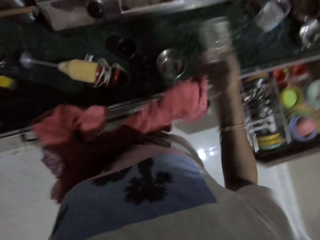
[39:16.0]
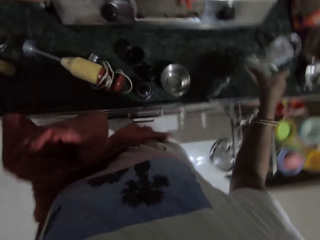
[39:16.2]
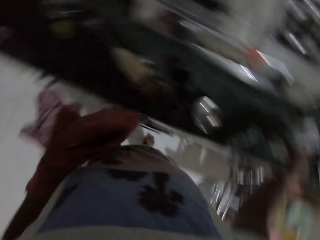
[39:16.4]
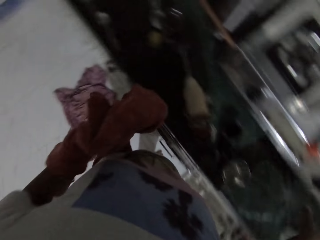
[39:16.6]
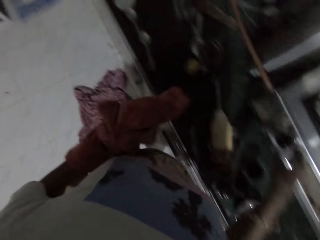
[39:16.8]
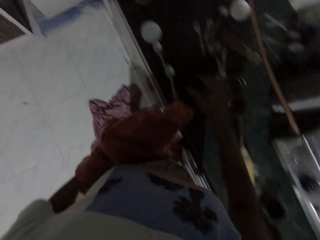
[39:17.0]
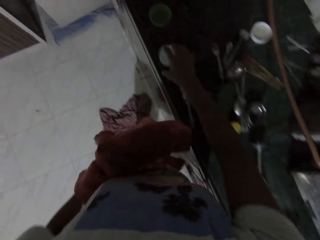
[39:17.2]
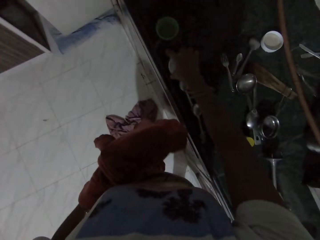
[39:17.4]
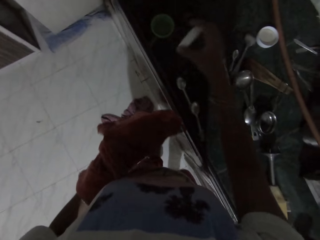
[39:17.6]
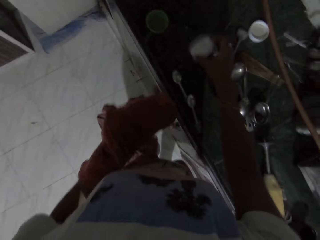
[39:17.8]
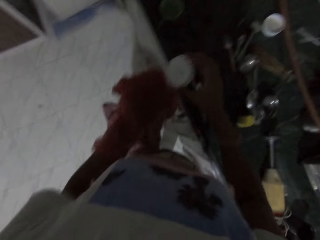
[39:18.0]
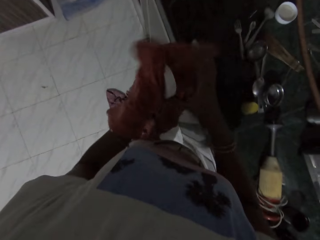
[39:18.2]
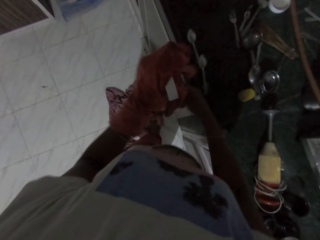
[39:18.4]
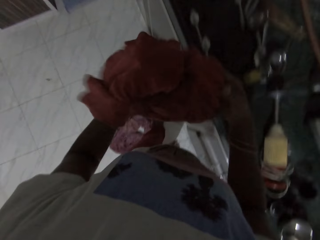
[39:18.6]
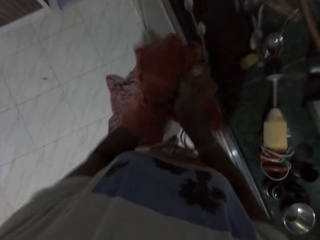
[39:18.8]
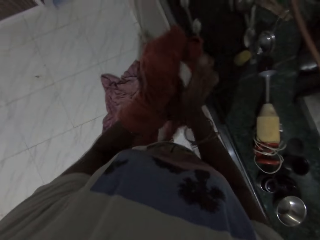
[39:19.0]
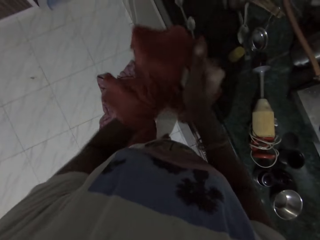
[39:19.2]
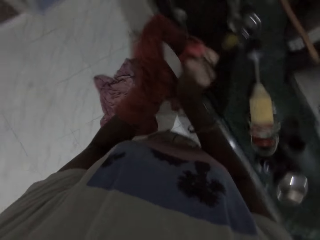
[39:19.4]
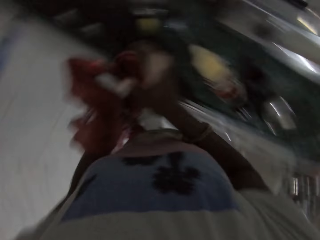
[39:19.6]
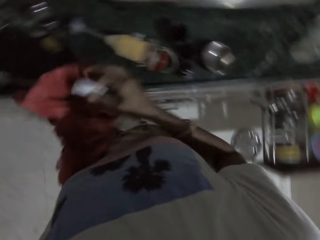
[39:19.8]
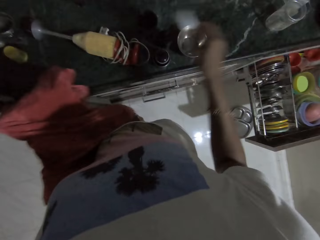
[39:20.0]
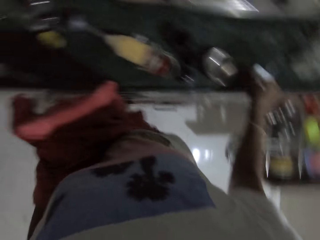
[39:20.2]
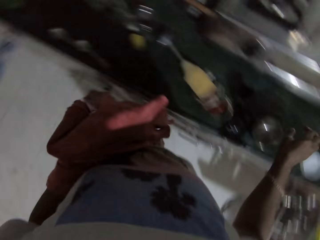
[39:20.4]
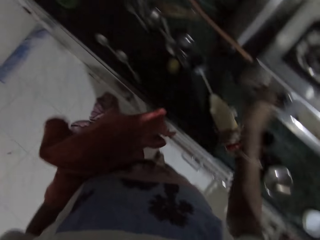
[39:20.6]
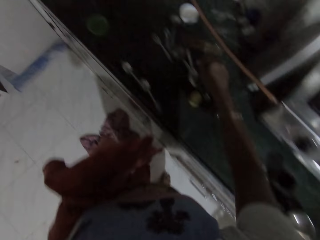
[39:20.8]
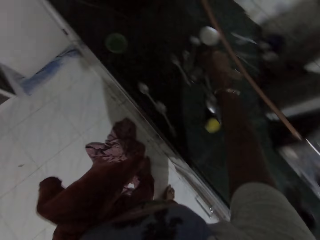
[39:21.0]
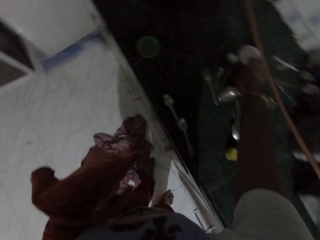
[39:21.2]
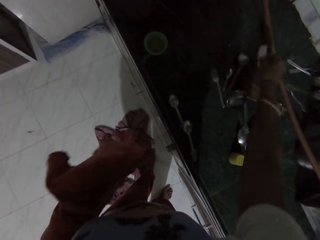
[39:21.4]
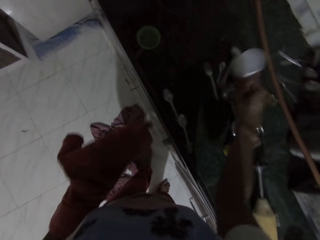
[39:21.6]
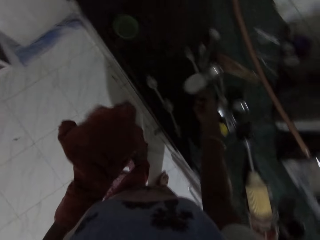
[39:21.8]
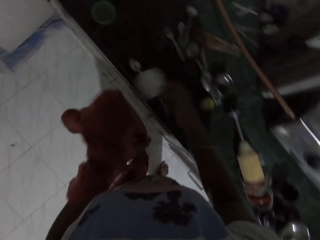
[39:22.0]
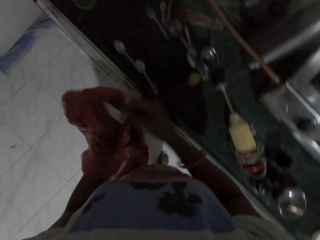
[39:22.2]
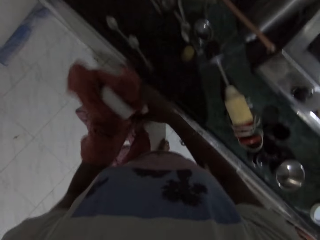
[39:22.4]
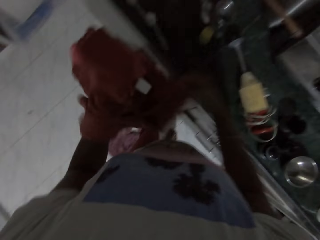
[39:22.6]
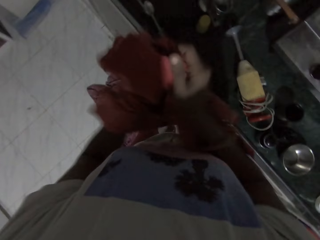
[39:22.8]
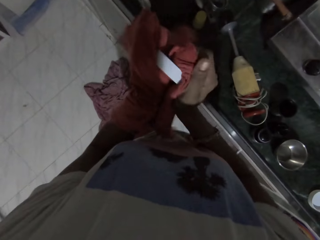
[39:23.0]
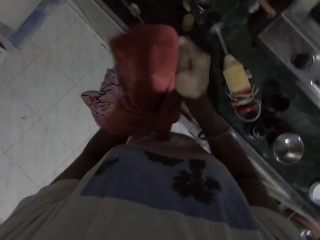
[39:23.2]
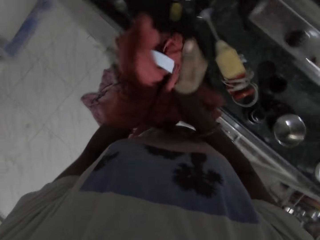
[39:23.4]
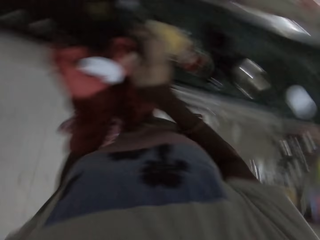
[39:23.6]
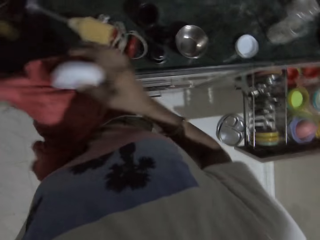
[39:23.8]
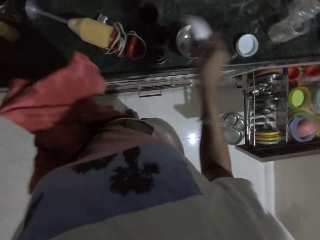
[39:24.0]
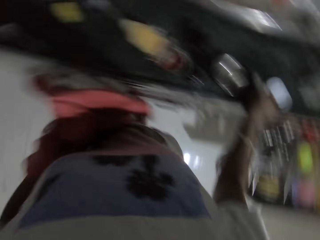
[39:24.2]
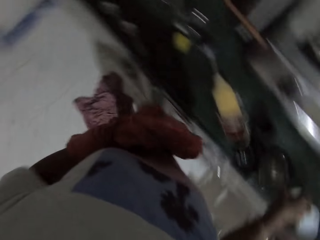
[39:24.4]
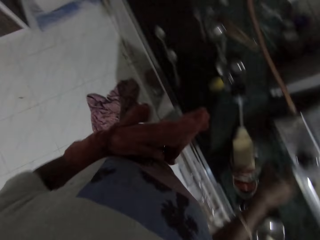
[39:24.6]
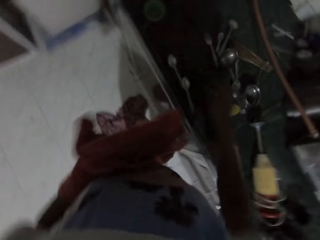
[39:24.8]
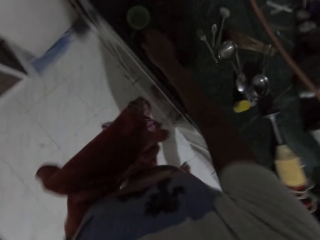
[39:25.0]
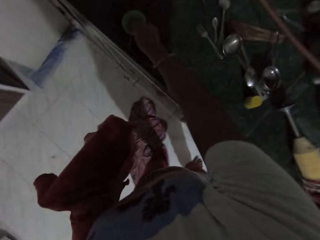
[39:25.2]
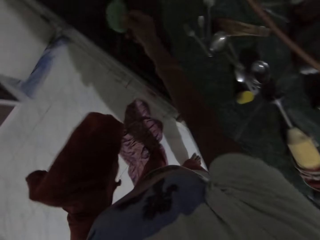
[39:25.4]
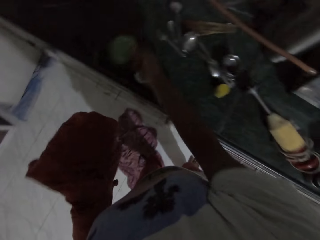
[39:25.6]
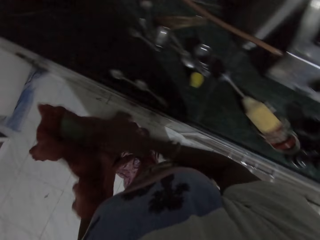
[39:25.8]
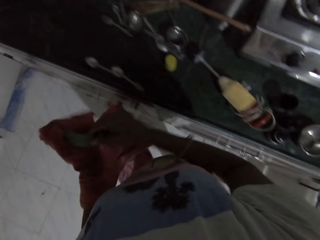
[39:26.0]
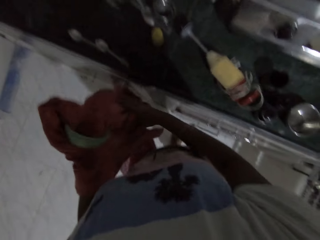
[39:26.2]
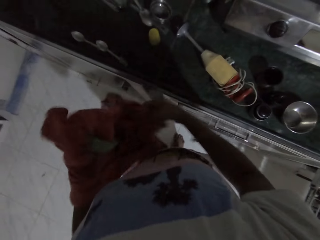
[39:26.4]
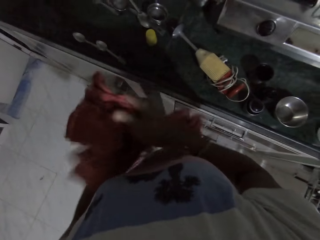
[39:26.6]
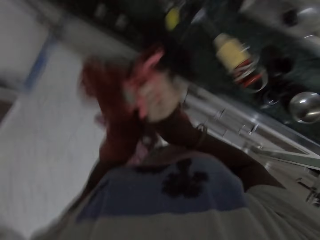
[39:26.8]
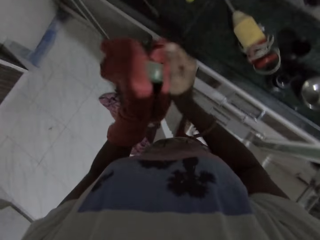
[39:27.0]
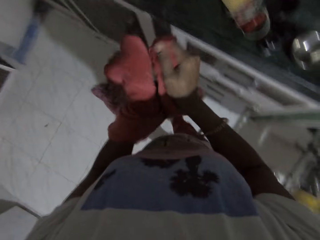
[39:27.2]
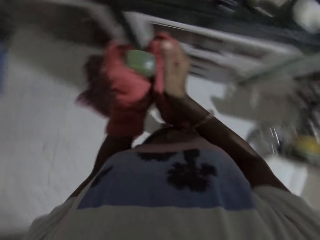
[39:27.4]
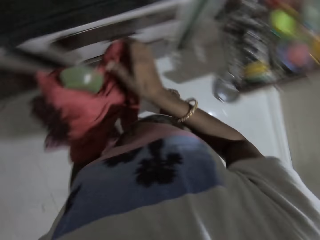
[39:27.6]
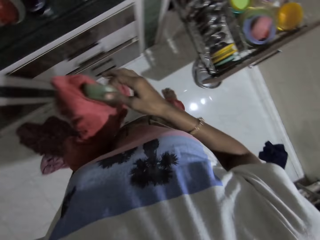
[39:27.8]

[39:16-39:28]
The camera wearer picks the plastic container from her left hand with her right hand. She drops the plastic container on the cabinet with her right hand. She picks up a plastic lid from the cabinet with her right hand. She drops the plastic lid in her left hand with her right hand. She cleans the plastic container in her left hand with the cloth in her right hand. She picks the plastic container from her left hand with her right hand. She drops the plastic lid on the cabinet with her right hand. She picks up the plastic lid from the cabinet with her right hand. She drops the plastic lid in her left hand with her right hand. She cleans the plastic container in her left hand with the cloth in her right hand. She picks the plastic container from her left hand with her right hand. She drops the plastic lid on the cabinet with her right hand. She picks up the plastic lid from the cabinet with her right hand. She drops the plastic lid in her left hand with her right hand. She cleans the plastic lid in her left hand with the cloth in her right hand.

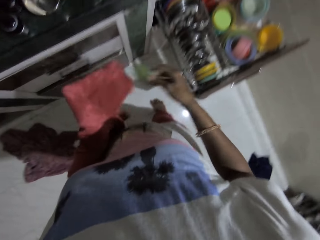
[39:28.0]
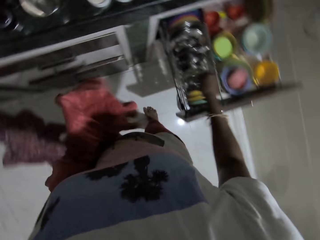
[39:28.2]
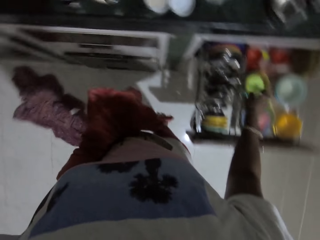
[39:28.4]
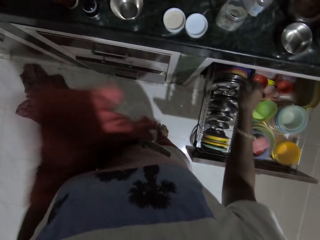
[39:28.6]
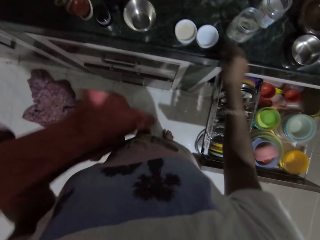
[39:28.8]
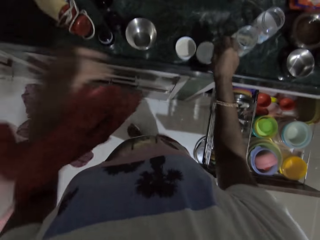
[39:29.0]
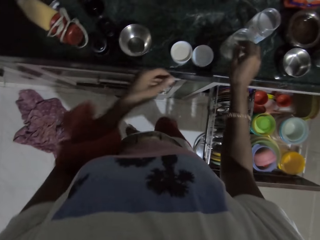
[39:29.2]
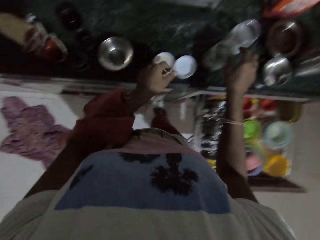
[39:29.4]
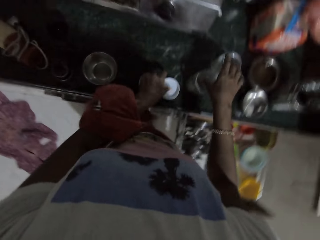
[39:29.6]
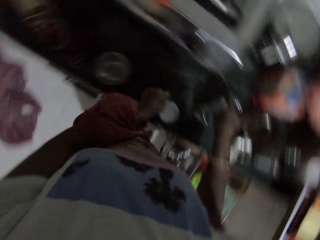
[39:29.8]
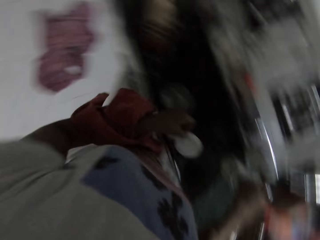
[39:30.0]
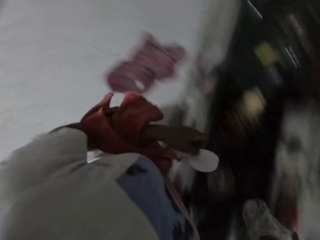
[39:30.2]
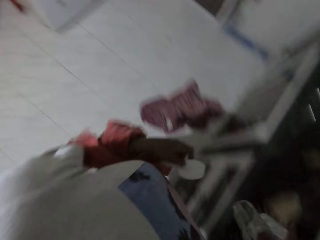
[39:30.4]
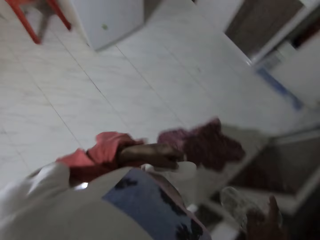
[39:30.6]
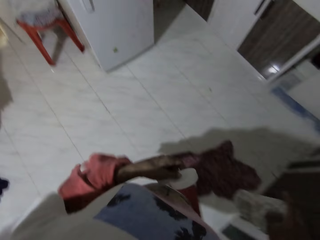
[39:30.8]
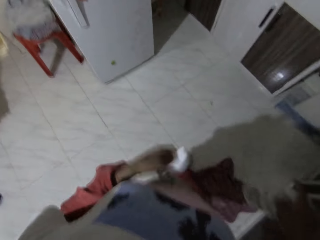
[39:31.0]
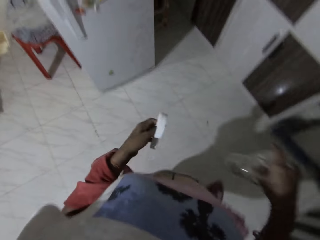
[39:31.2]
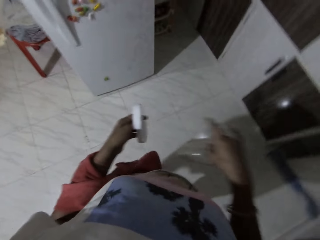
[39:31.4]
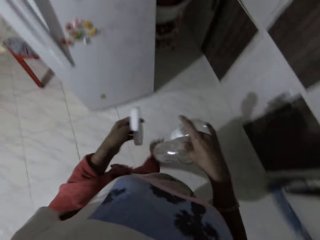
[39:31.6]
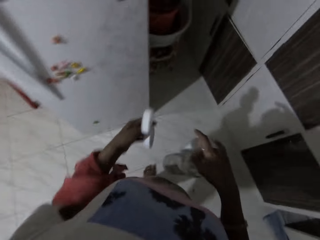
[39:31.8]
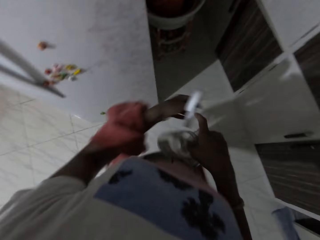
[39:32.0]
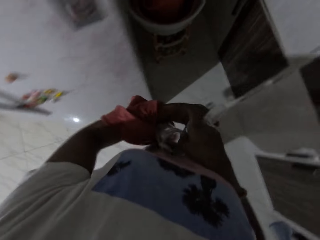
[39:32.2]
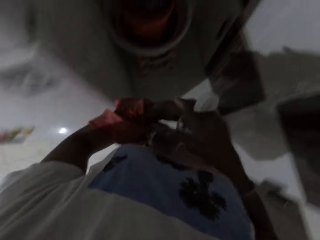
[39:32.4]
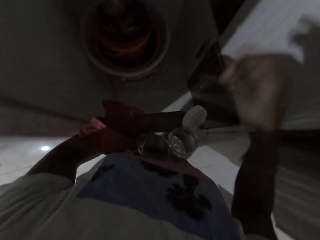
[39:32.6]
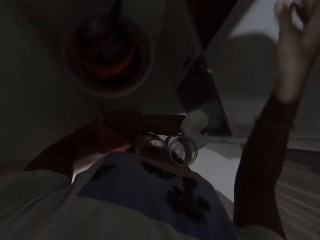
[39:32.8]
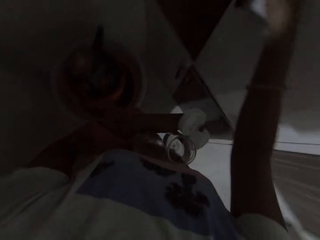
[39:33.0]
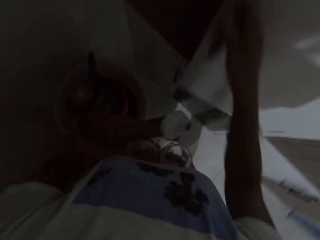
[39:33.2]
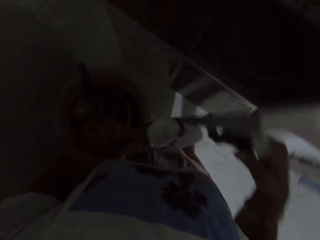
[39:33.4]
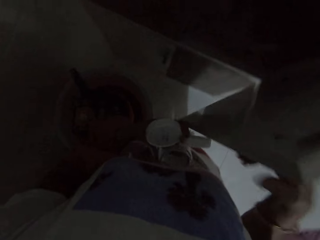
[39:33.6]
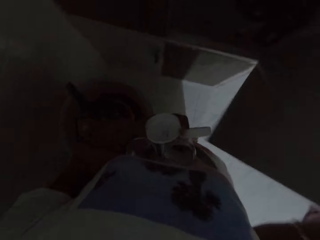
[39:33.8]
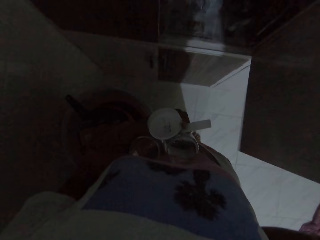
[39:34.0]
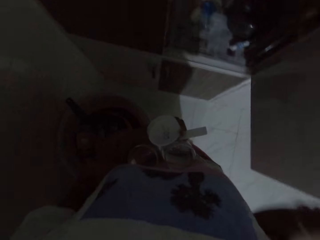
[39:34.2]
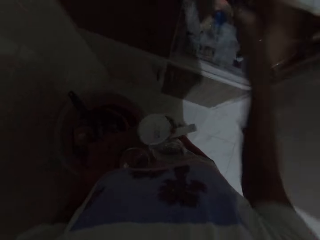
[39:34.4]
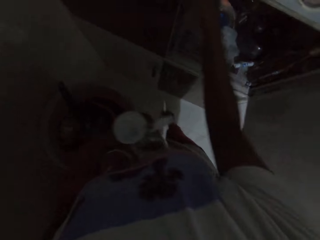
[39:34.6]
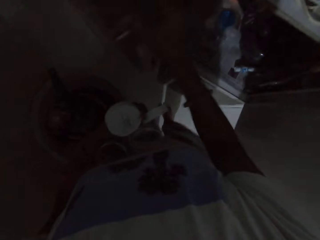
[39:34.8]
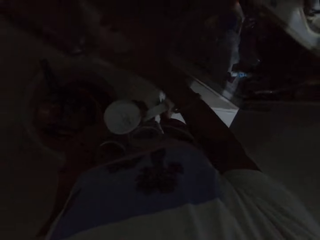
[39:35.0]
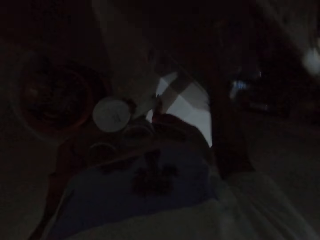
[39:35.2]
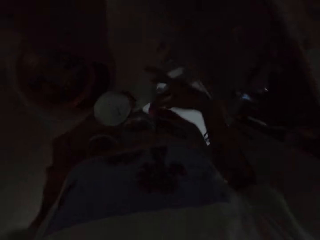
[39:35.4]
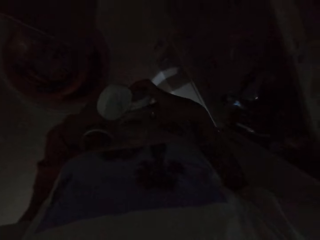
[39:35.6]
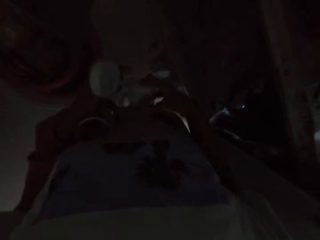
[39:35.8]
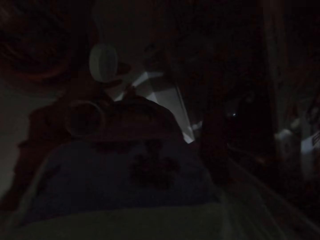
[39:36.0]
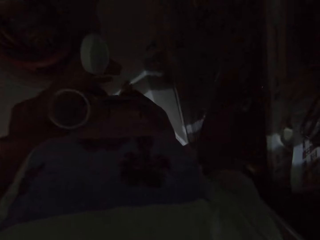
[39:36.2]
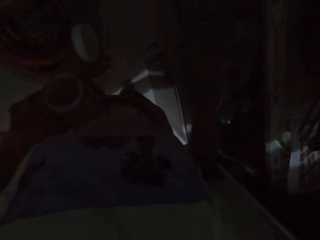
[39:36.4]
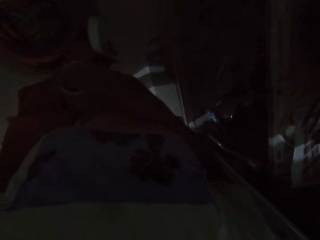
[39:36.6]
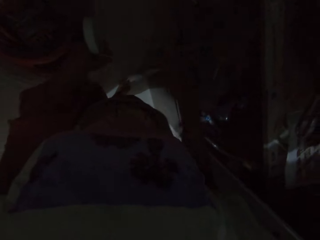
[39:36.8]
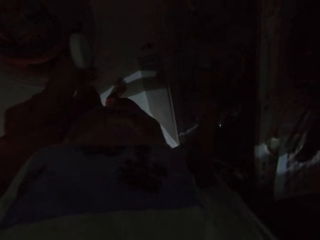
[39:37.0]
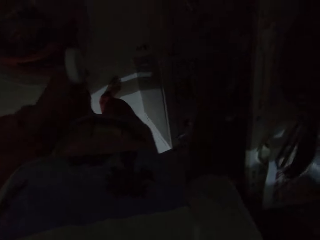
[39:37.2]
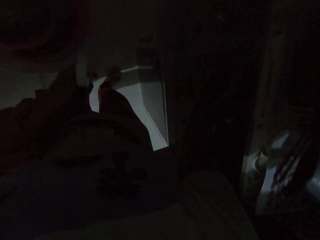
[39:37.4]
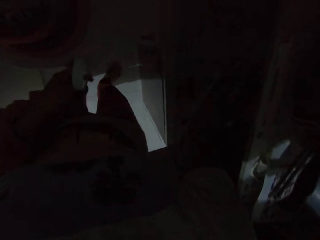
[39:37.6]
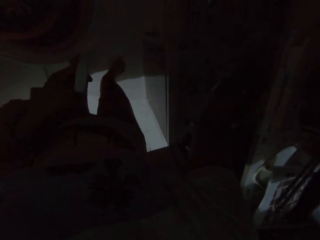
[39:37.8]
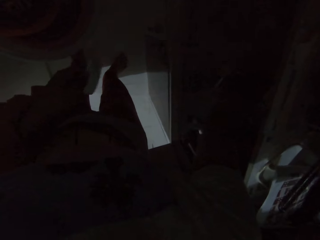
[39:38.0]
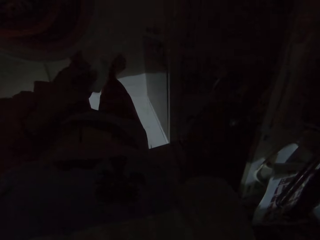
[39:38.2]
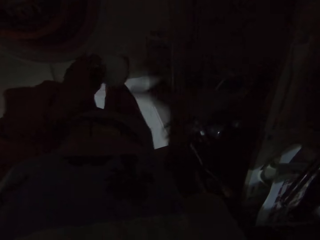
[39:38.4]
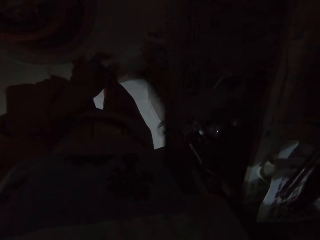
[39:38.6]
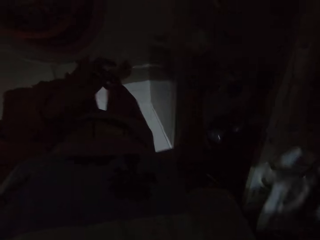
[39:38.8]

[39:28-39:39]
The camera wearer picks the plastic lid from her left hand with her right hand. She drops the plastic lid in the drawer with her right hand. She moves the towel on the wrist. She picks some plastic containers from the cabinet with her right hand and picks some plastic lids from the cabinet with her left hand. She walks towards the fridge. She clasps the plastic containers to her chest with her left hand. She opens a shelf with her right hand. She picks the container on her chest with her right hand. She drops the container in the shelf with her right hand. She picks the lid on her chest with her right hand. She drops the lid in the shelf with her right hand. She picks the lid in her left hand with her right hand.
